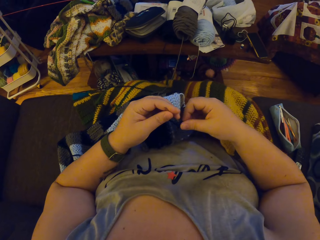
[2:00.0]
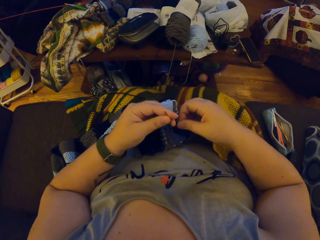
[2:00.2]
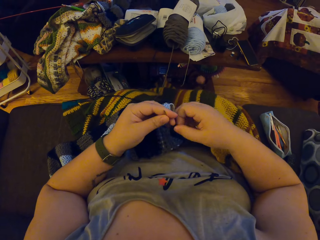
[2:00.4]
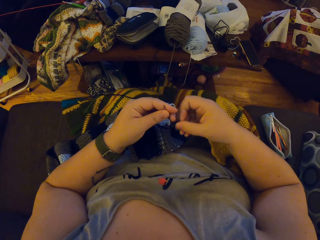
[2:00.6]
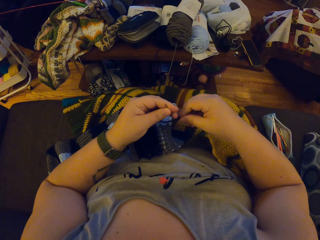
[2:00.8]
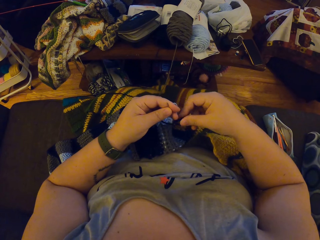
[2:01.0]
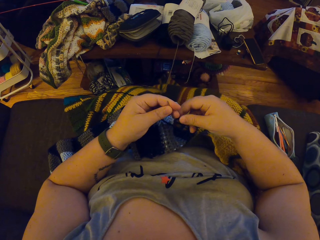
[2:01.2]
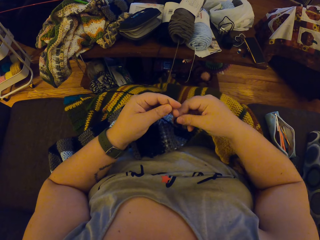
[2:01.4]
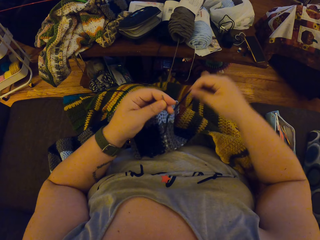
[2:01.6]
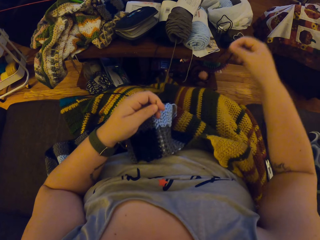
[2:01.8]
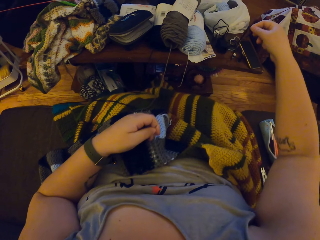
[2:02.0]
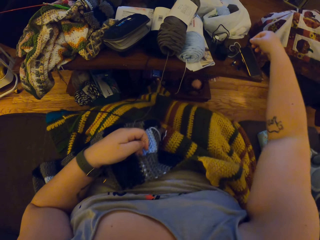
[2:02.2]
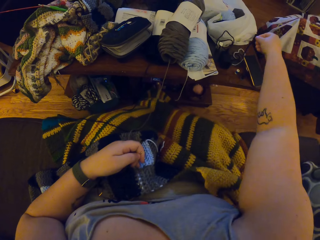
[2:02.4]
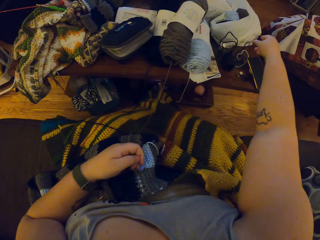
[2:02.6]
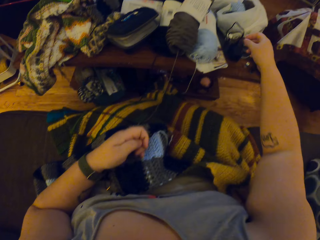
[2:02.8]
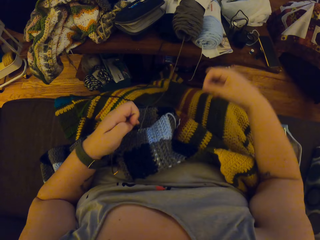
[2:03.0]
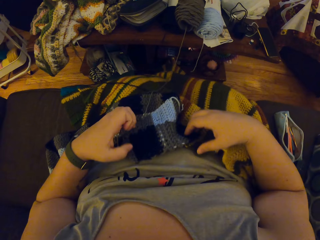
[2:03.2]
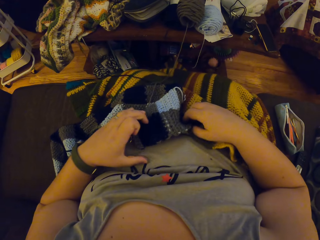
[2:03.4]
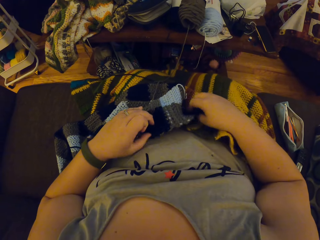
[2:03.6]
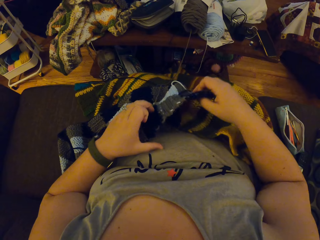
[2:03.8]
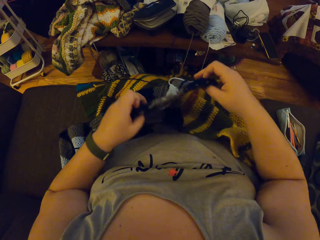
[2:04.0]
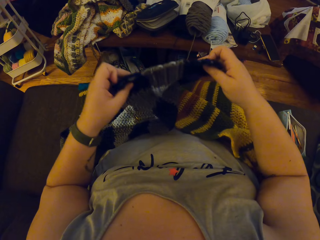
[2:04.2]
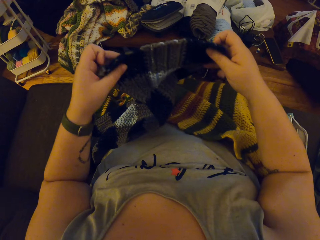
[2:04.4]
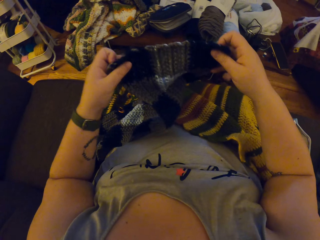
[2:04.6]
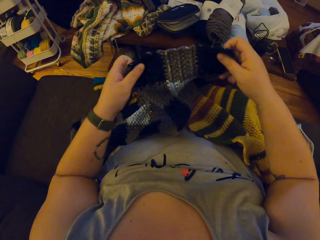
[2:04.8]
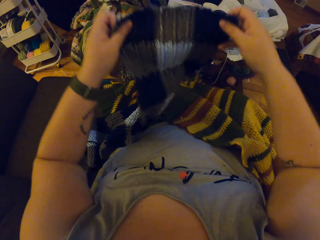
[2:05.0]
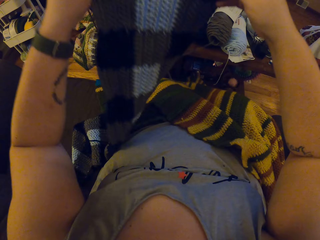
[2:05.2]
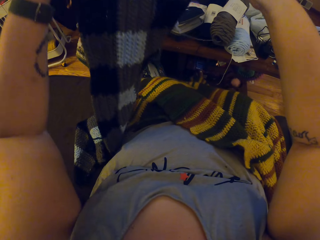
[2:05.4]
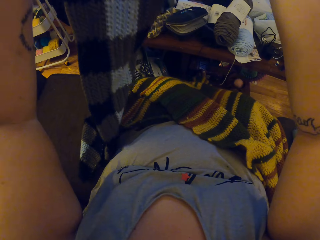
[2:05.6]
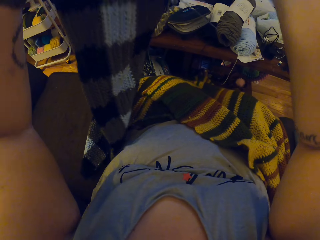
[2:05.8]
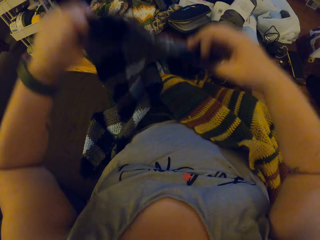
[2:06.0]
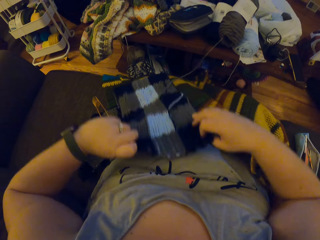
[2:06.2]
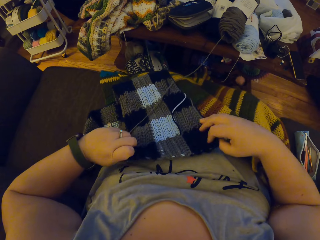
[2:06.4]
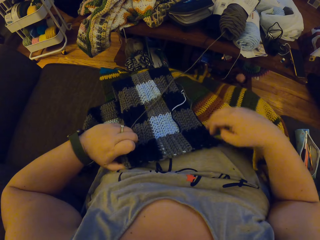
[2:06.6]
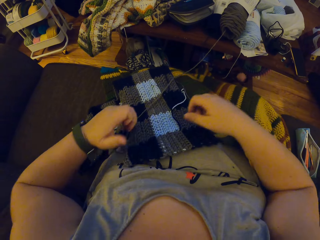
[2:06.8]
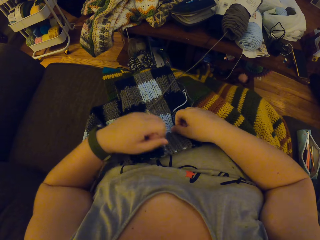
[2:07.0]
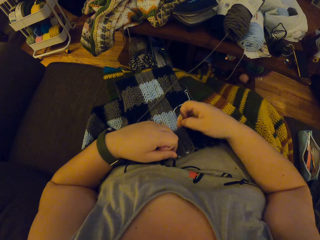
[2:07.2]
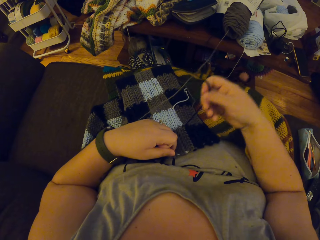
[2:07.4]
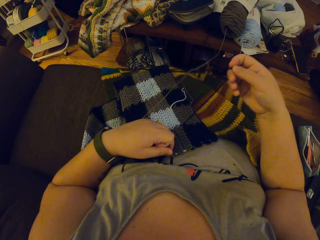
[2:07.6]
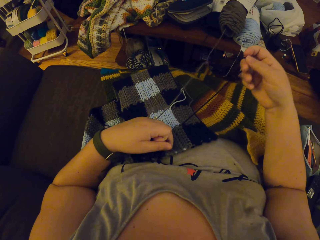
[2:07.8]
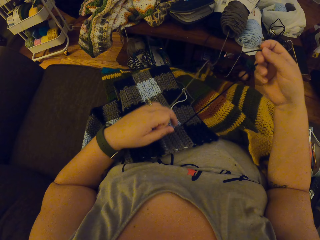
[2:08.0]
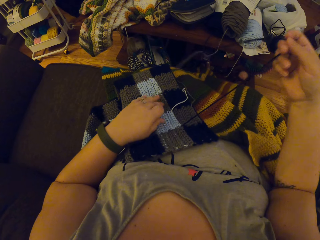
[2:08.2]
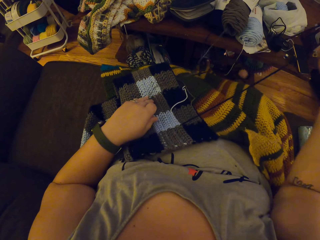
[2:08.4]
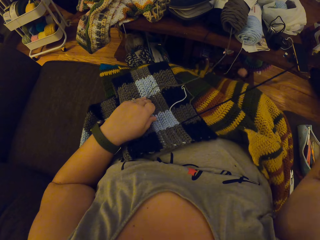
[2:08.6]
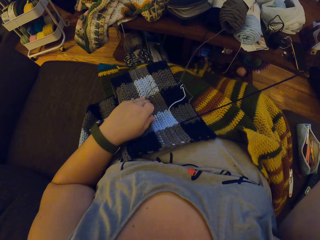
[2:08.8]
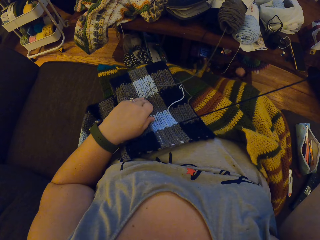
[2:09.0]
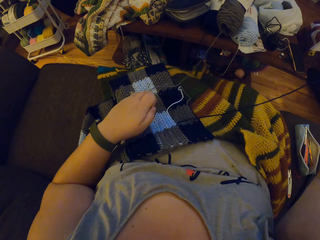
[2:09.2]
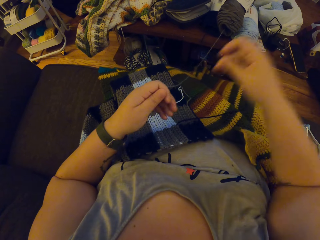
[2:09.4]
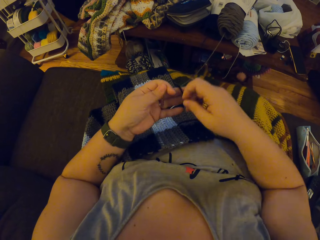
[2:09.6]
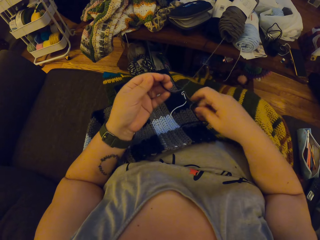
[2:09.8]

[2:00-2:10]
The camera wearer removes the yarn on the needle. She drops the yarn on the table. She picks the crochet or fabric on her belly. She places the fabric on her lap. She spreads the crochet on her belly. She pulls a string. She picks a yarn on the crochet.

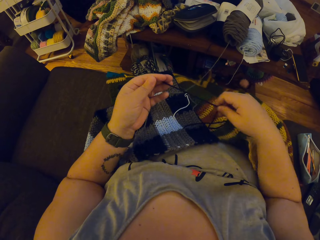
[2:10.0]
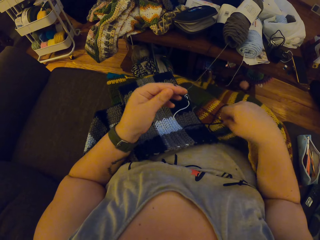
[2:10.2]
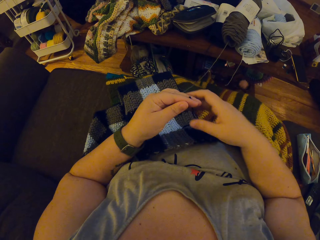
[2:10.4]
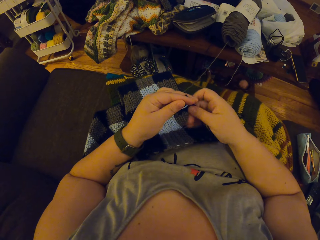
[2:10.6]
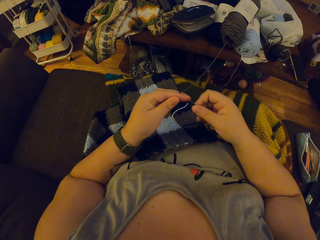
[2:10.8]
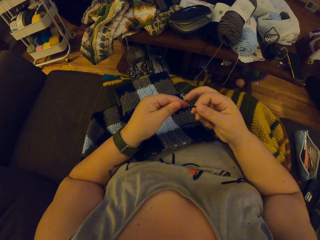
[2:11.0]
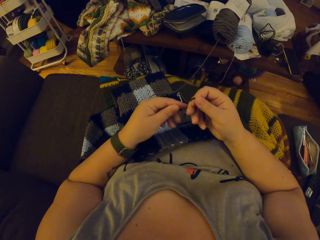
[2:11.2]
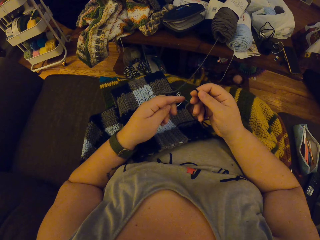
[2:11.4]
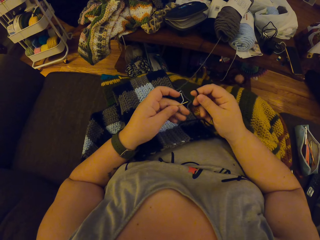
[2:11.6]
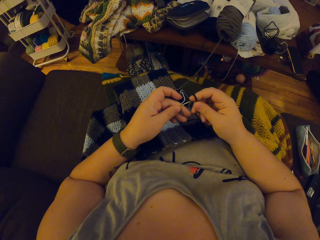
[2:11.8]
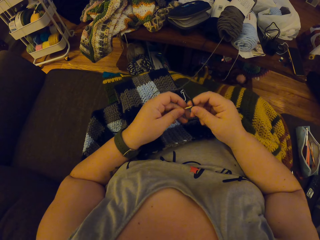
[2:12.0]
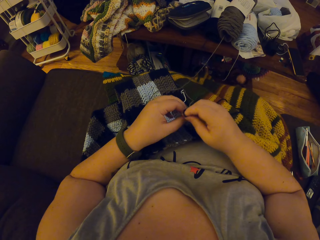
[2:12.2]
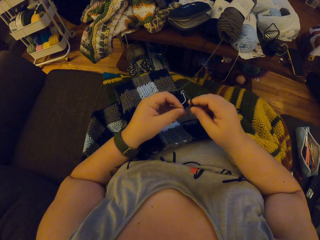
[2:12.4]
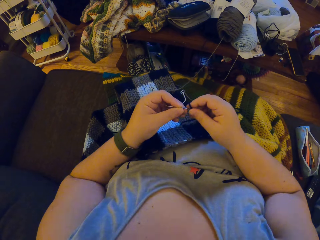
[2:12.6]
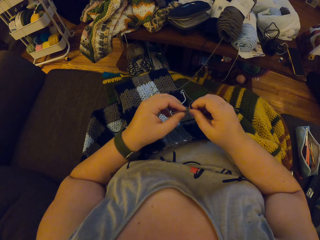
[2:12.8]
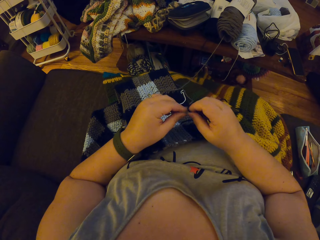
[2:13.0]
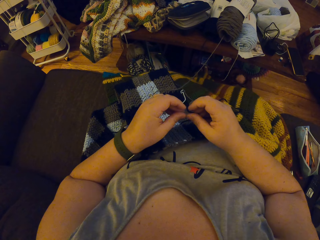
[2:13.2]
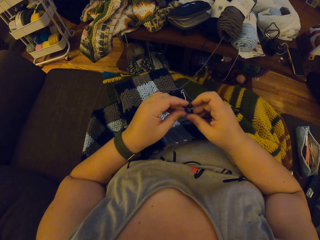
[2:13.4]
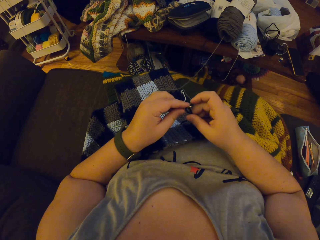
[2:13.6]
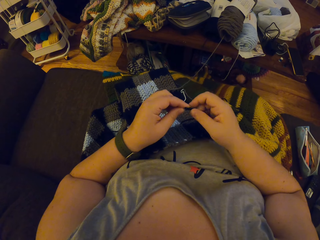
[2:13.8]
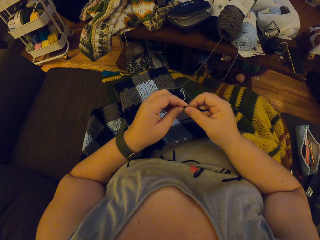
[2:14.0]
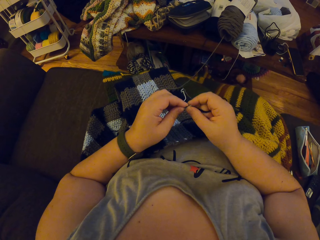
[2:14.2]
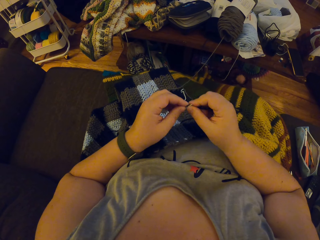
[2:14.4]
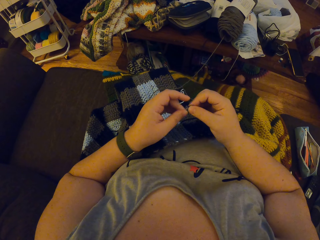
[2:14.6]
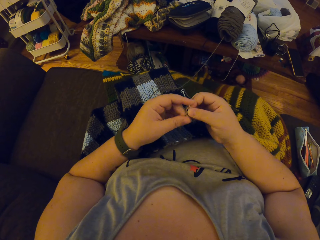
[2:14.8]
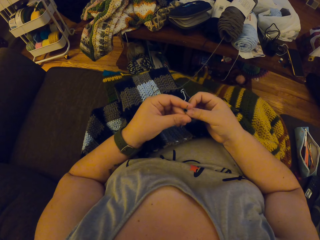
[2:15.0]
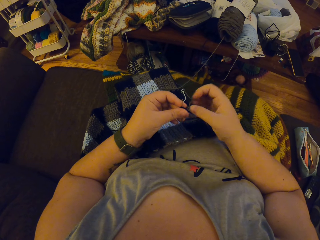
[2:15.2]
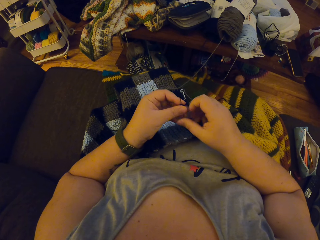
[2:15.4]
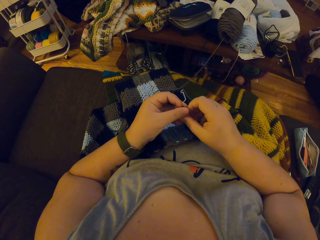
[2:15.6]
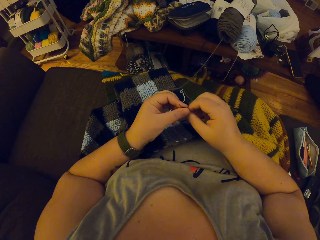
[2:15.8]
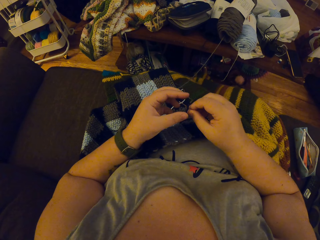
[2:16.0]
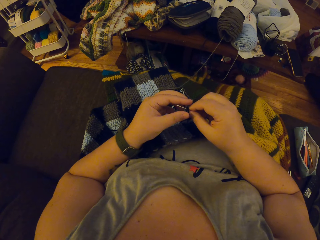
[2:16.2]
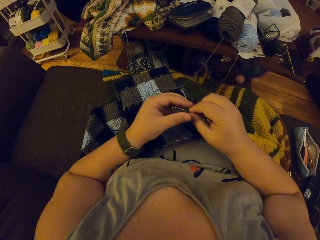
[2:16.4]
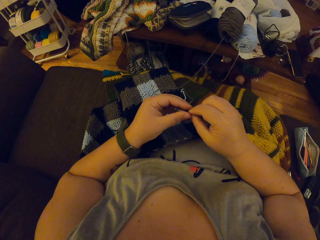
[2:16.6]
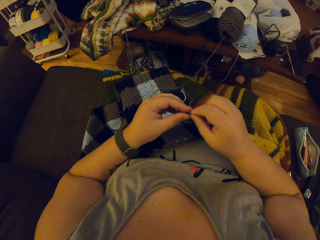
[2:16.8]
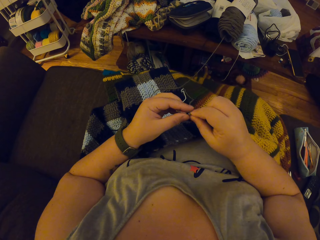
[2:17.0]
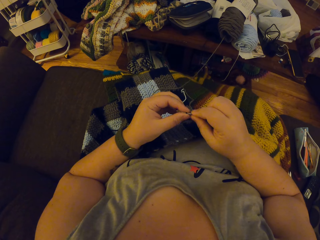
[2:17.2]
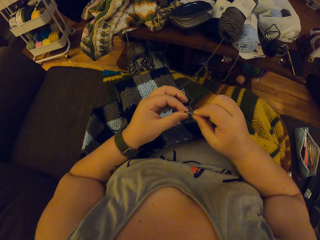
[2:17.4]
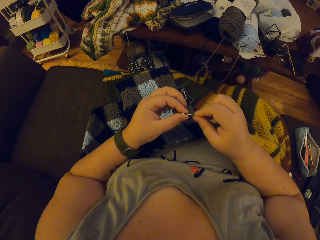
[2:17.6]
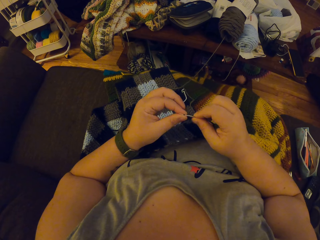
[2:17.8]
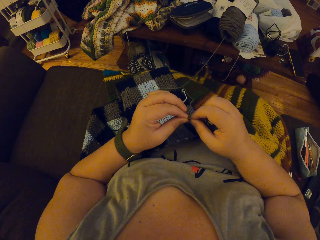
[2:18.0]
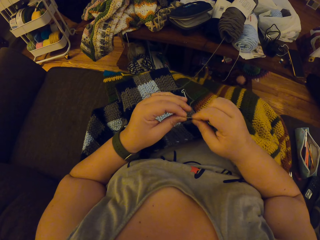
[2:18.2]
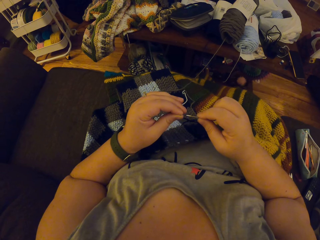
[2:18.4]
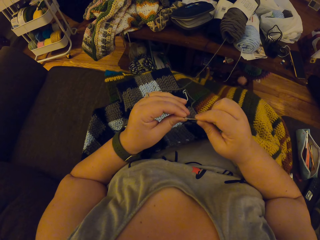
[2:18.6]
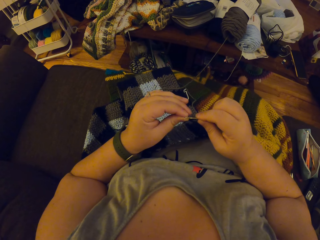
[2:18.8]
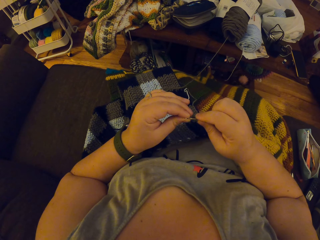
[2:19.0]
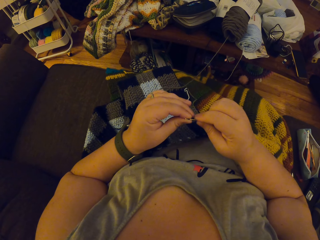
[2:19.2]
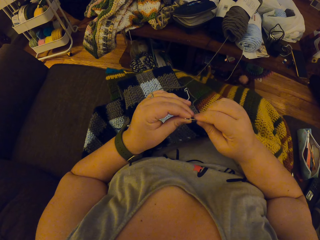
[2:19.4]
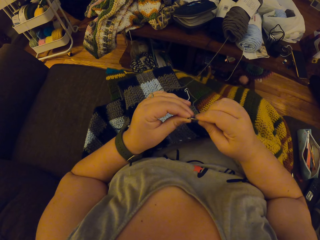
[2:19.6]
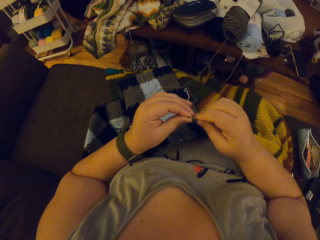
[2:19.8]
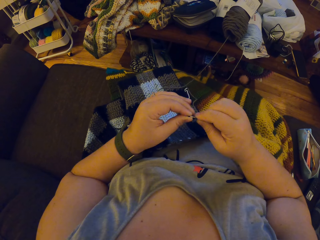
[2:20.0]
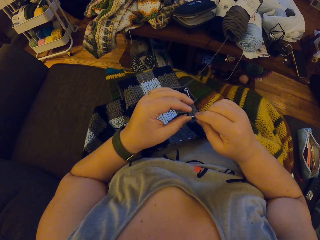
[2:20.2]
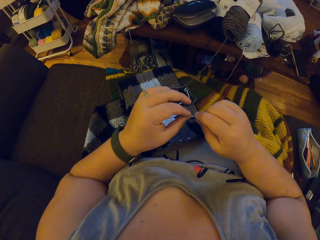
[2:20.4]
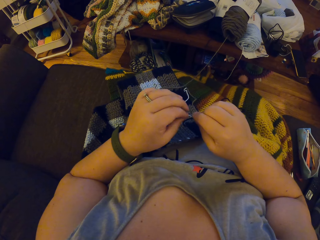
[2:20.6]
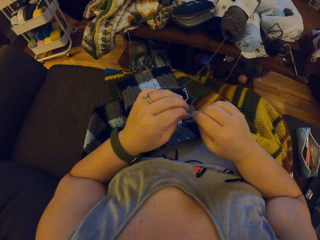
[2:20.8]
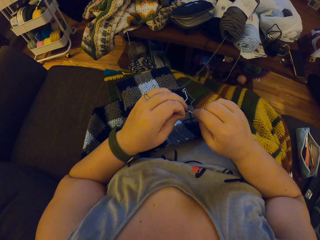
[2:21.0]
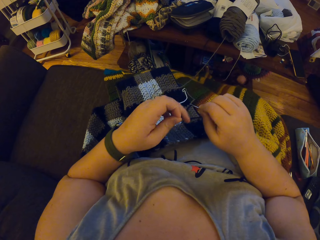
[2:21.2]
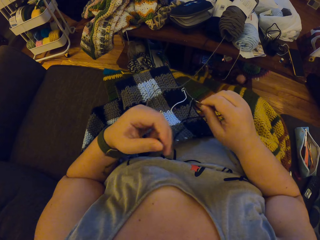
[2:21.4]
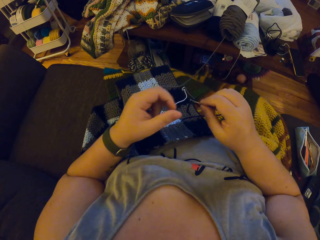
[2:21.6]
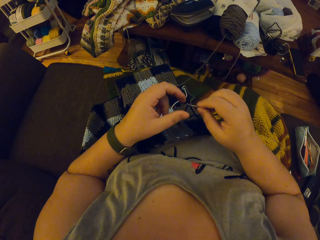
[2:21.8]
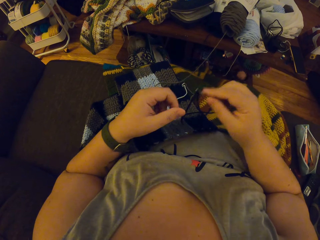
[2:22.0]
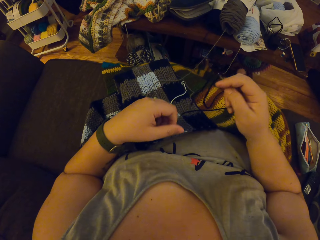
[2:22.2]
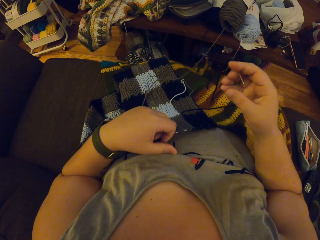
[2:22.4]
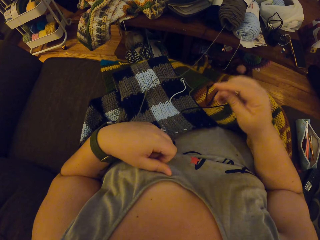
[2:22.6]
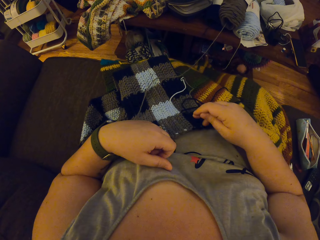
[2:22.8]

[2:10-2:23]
The camera wearer puts the yarn through the needle hole.
